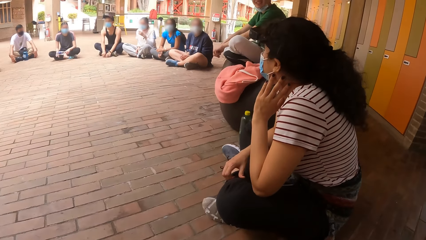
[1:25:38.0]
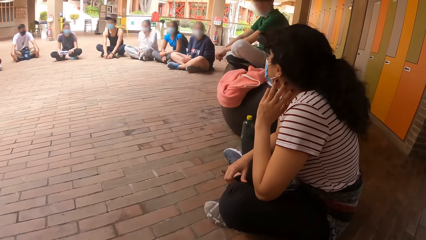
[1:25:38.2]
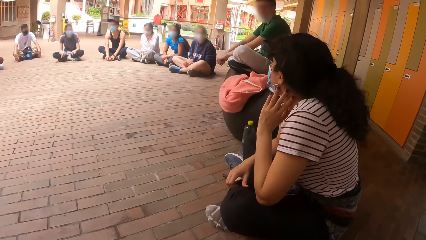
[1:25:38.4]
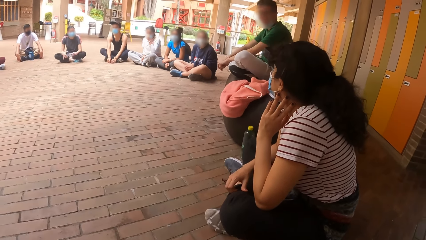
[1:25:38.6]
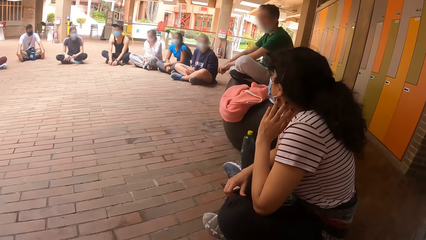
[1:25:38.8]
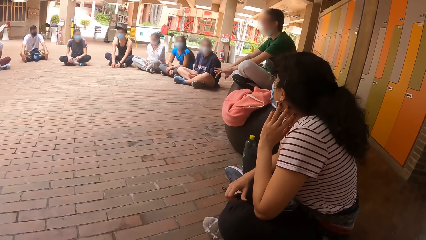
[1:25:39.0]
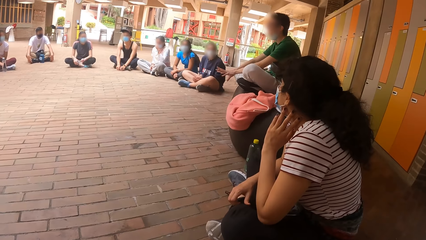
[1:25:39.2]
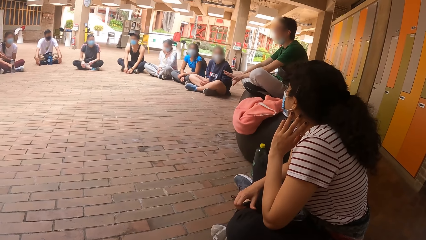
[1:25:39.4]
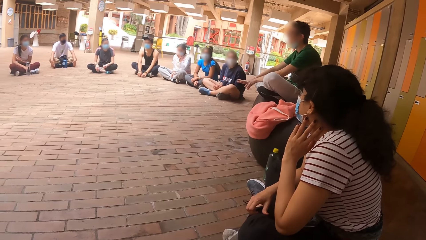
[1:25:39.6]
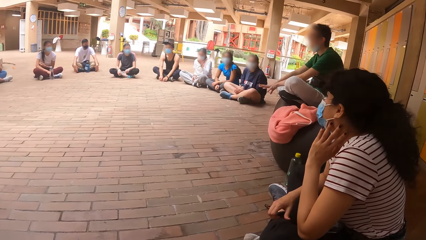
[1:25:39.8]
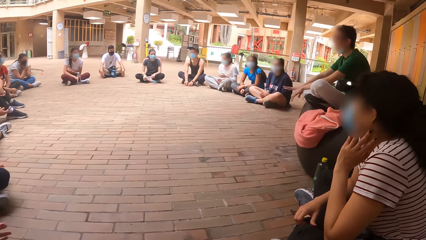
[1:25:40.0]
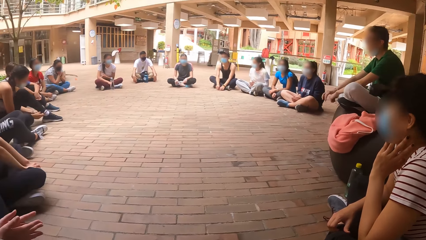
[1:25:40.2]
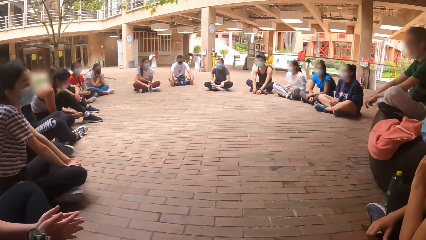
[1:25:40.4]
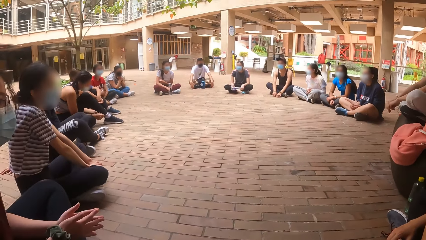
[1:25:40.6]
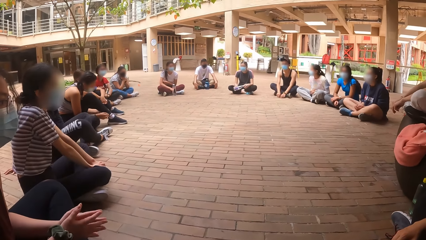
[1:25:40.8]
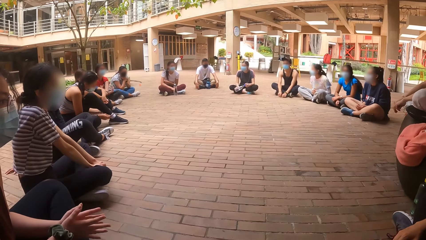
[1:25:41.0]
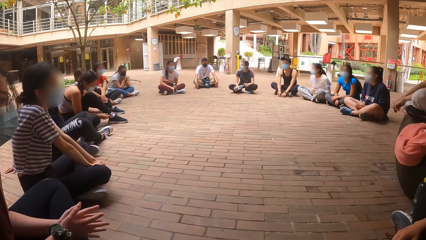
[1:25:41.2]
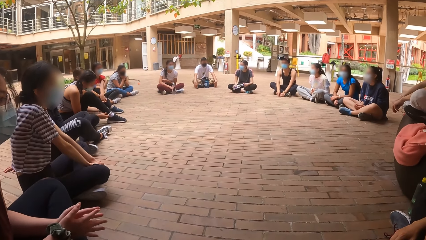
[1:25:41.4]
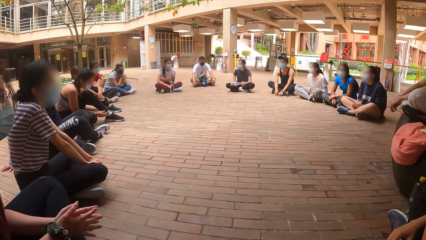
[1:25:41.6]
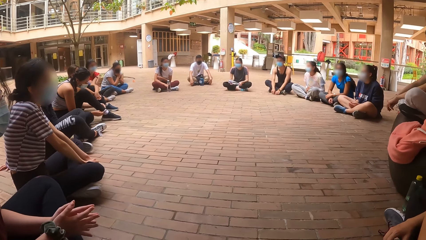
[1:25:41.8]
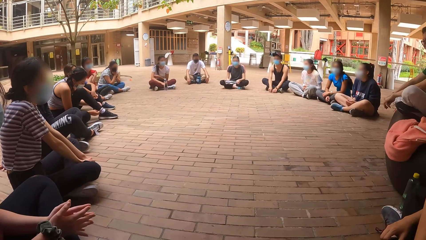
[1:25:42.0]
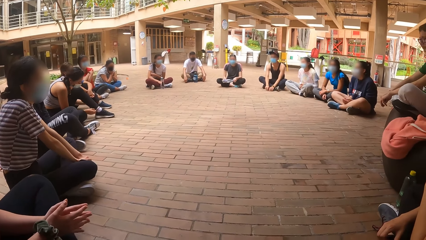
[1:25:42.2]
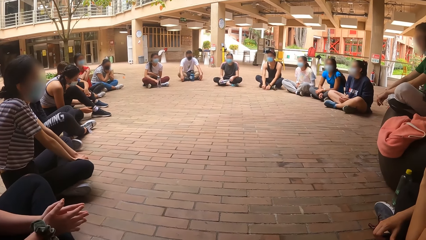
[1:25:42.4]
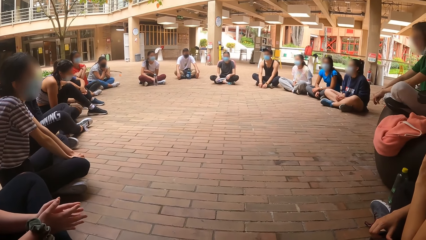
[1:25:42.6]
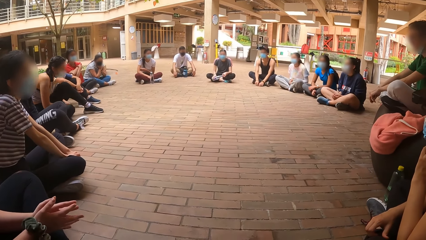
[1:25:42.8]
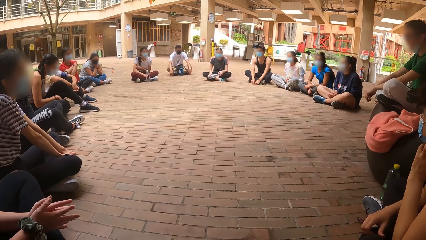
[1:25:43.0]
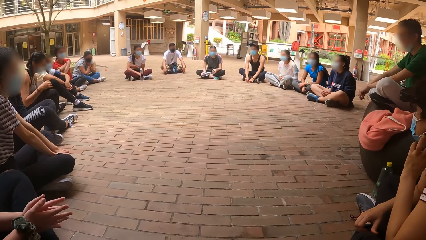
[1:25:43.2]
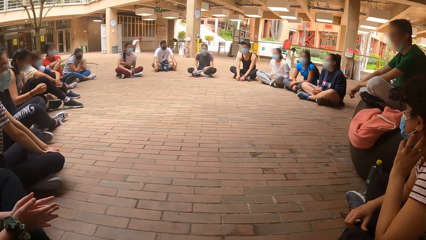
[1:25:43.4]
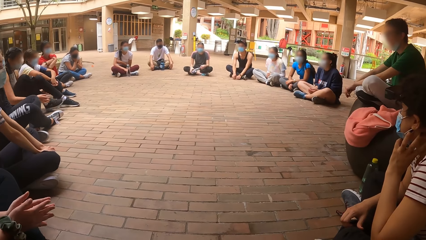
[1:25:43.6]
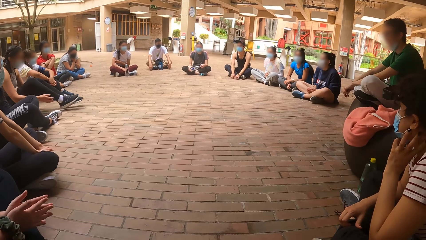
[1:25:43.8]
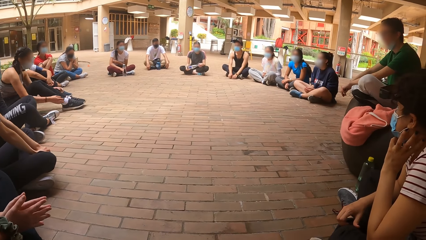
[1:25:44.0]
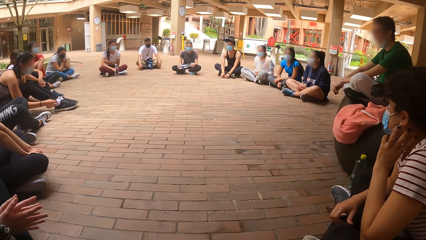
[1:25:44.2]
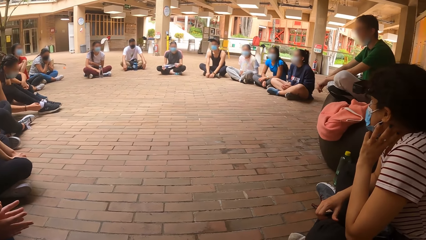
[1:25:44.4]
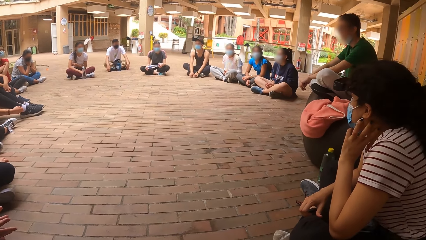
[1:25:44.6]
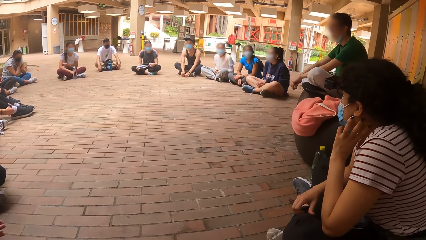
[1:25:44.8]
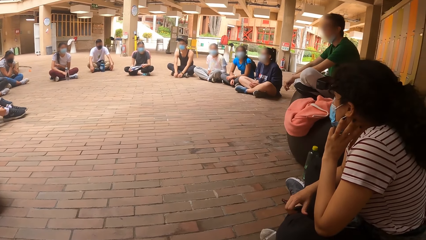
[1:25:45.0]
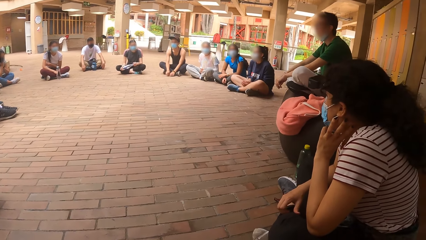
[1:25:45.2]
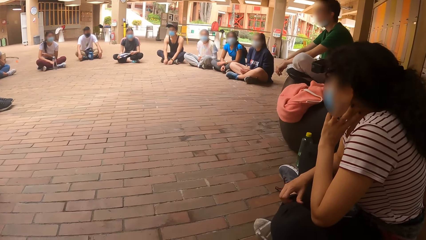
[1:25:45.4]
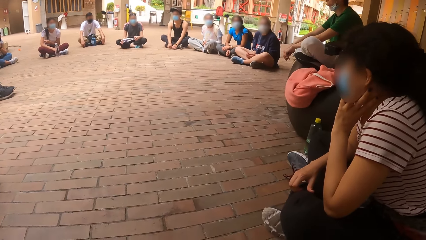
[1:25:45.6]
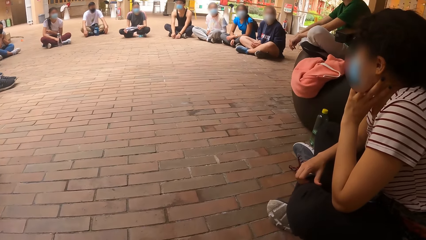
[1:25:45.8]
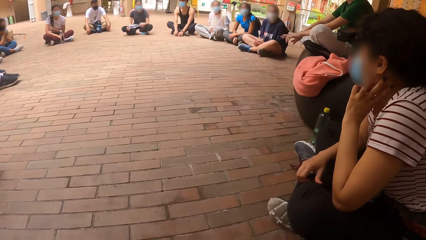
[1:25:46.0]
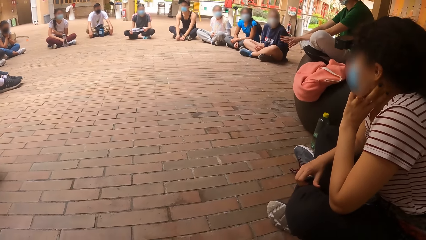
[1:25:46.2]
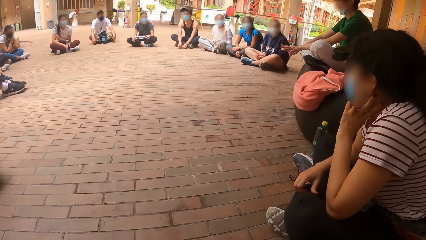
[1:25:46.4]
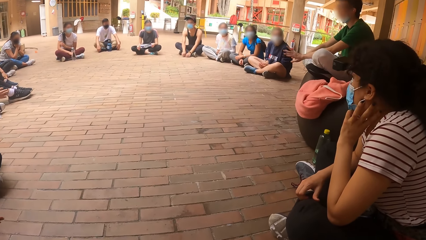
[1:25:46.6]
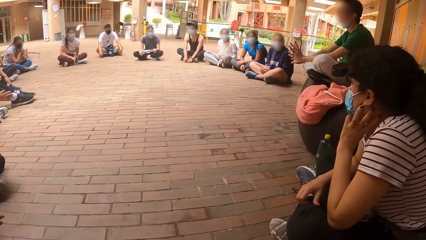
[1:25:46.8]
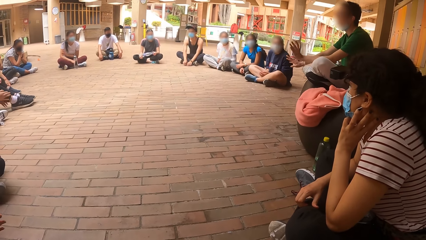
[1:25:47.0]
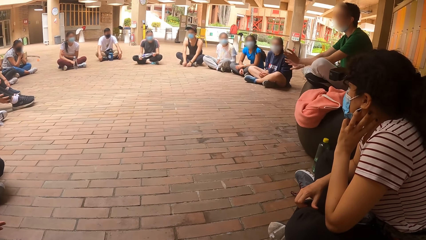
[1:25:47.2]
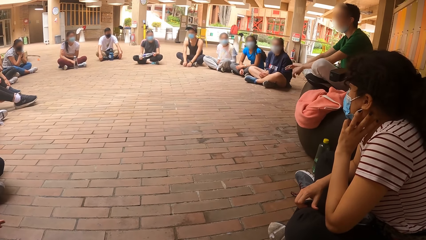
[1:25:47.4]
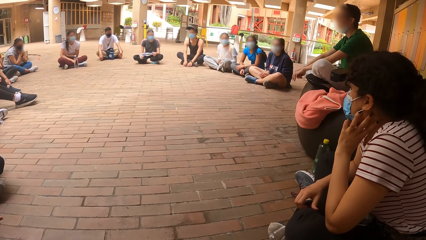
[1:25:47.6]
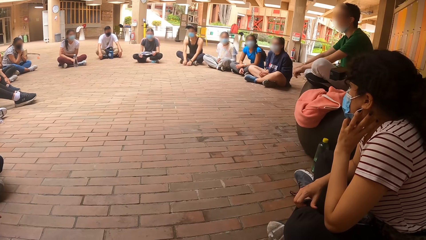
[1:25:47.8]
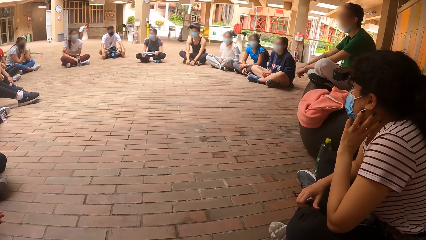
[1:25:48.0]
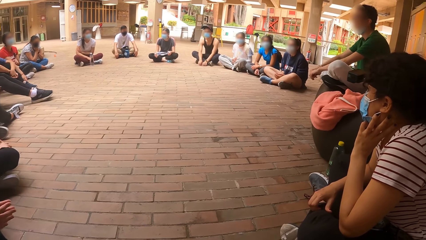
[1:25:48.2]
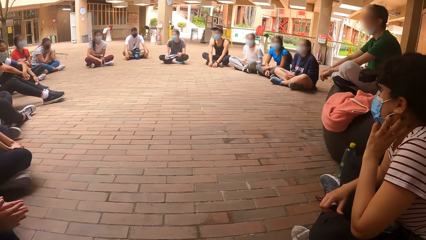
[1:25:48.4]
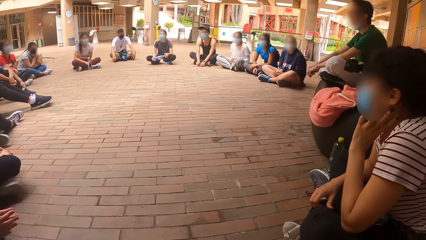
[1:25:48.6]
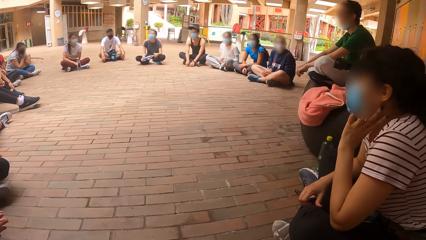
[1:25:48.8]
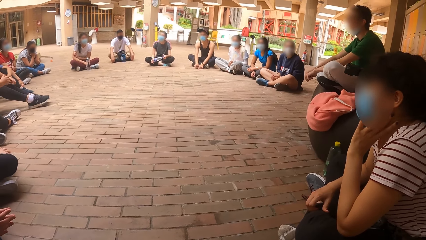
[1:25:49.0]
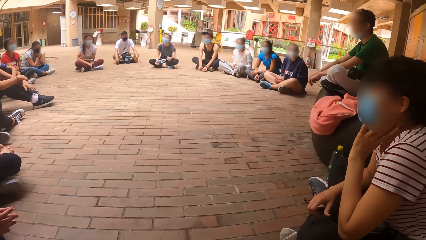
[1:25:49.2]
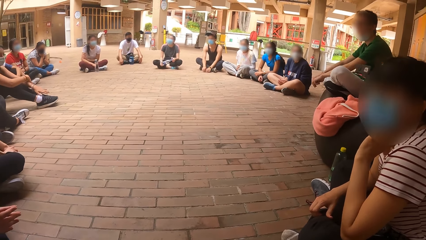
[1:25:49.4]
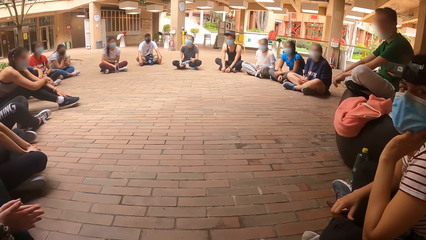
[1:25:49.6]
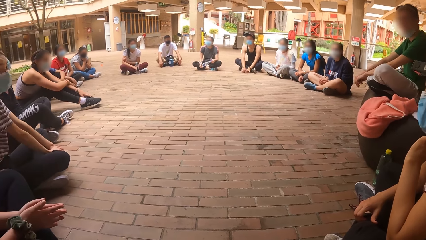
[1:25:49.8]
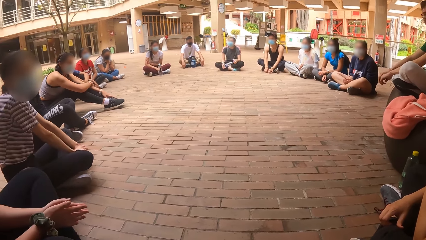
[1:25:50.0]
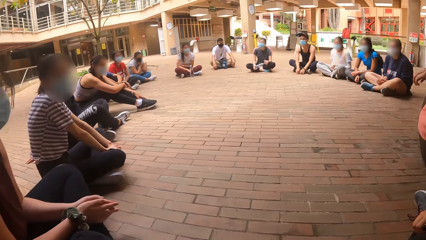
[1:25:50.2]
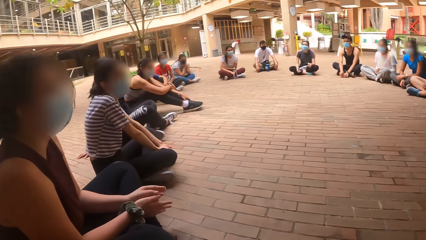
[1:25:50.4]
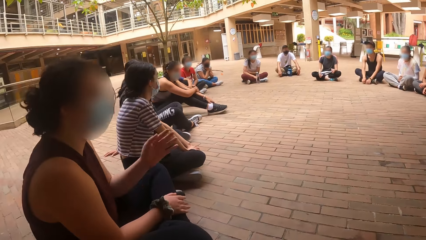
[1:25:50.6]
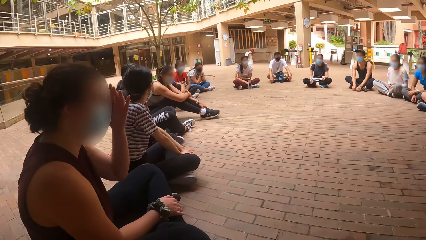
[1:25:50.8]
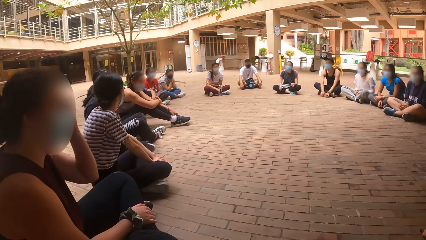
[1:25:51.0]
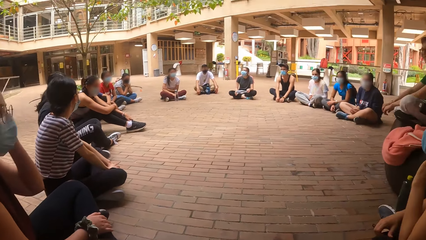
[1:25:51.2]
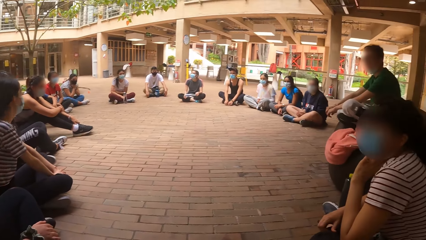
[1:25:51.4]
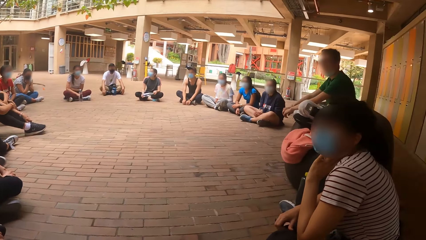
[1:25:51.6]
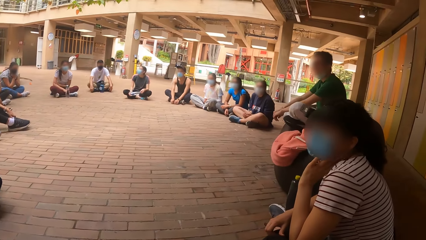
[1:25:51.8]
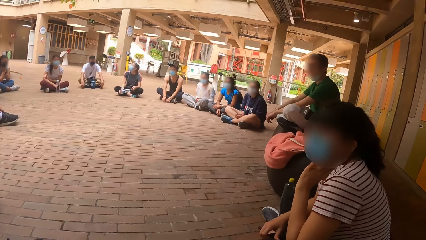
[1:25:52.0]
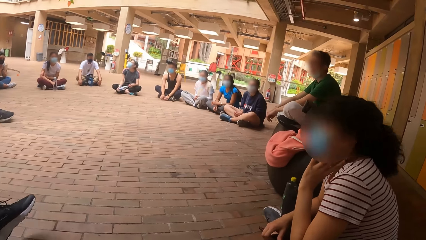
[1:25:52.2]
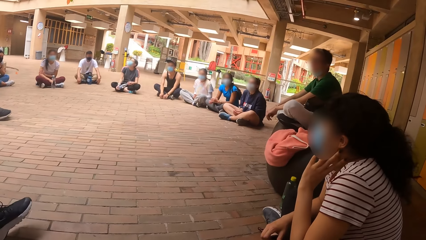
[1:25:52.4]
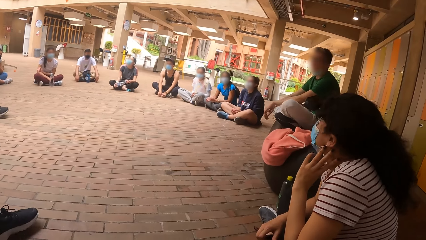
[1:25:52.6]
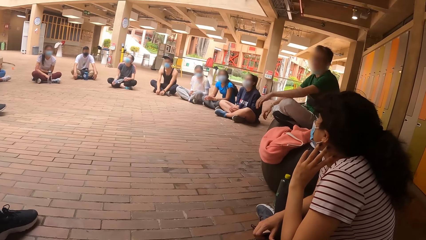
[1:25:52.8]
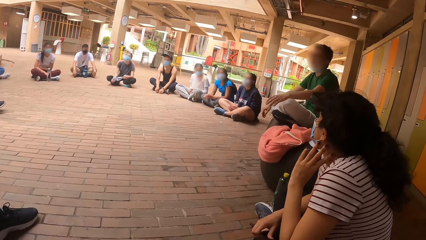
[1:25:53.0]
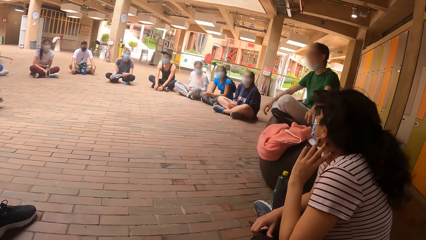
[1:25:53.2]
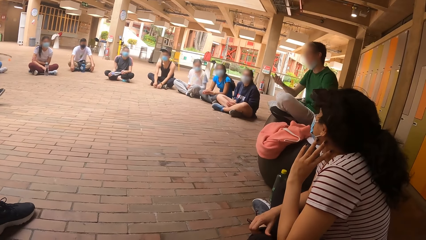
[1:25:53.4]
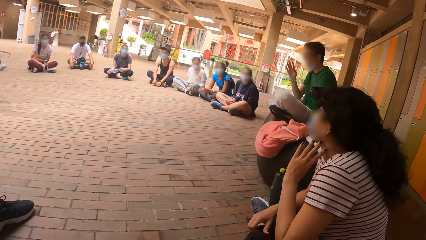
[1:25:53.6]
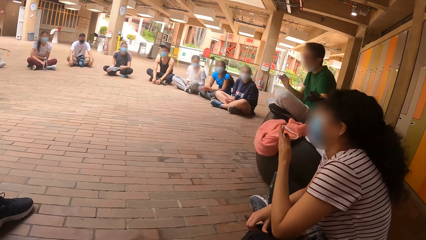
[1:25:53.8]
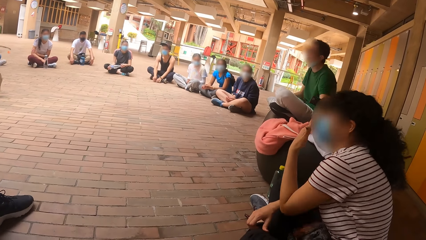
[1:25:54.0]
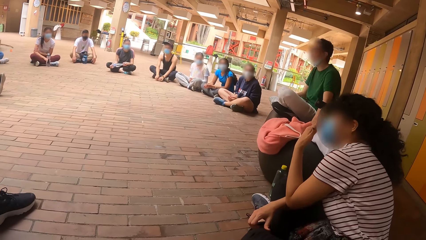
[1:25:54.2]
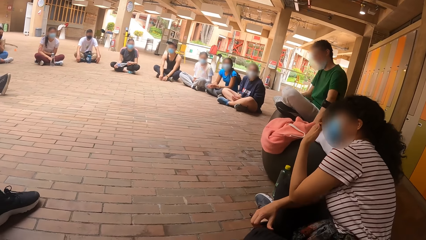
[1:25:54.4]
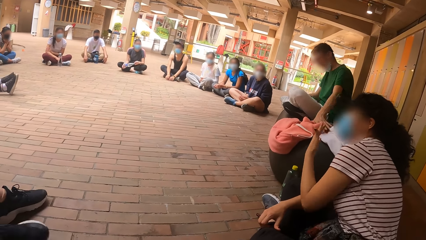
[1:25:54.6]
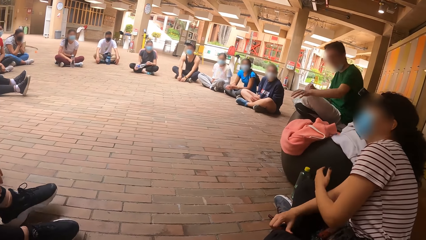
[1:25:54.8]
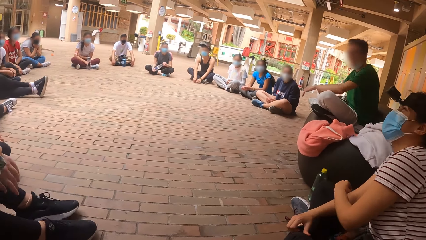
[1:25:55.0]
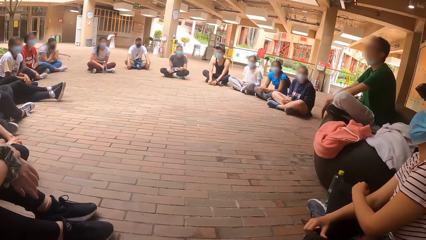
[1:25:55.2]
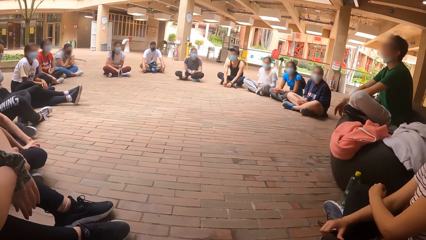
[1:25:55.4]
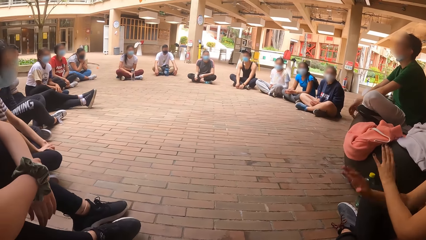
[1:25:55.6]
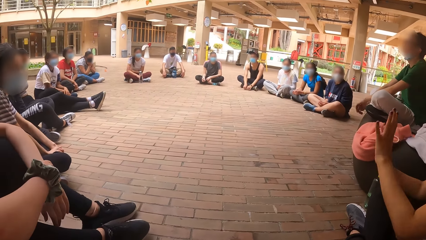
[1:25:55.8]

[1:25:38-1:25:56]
A man demonstrates something with the hands to the group. Another man moves hands. A woman touches her face. The other man moves a hand and moves the other hand. Another woman touches her face.
